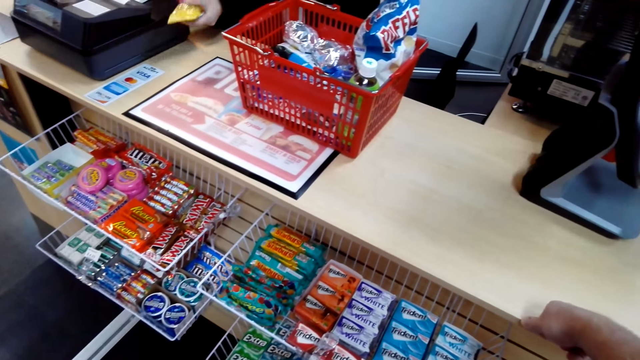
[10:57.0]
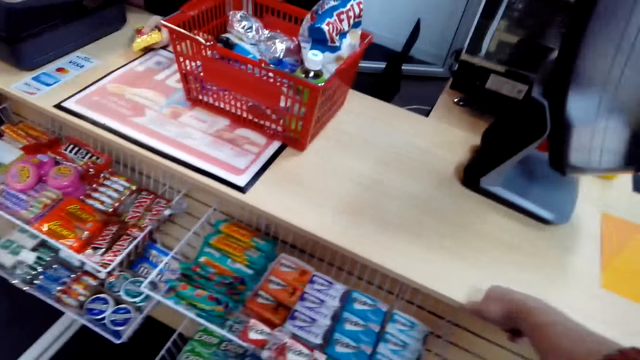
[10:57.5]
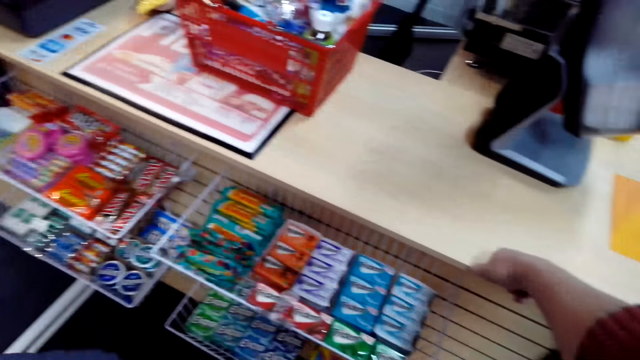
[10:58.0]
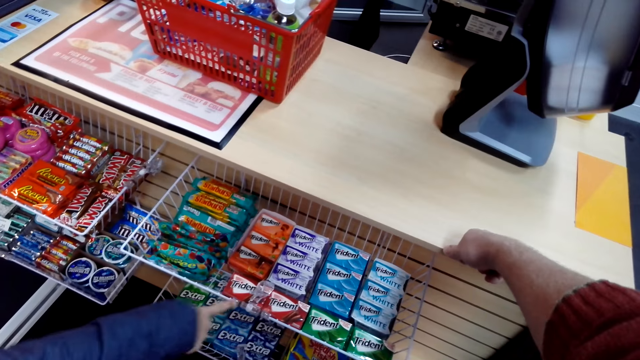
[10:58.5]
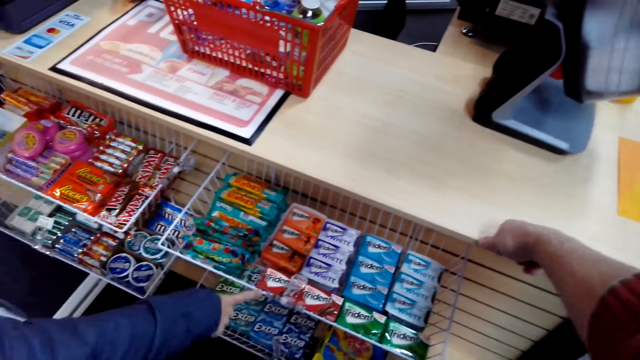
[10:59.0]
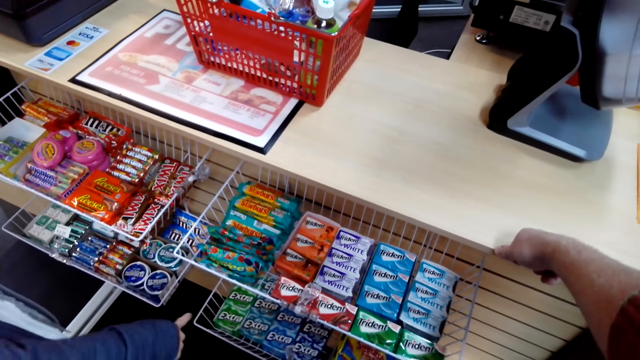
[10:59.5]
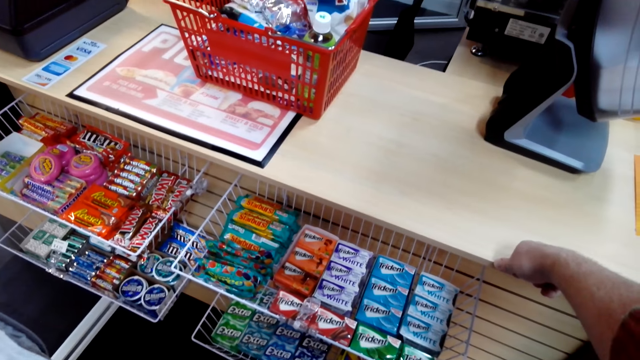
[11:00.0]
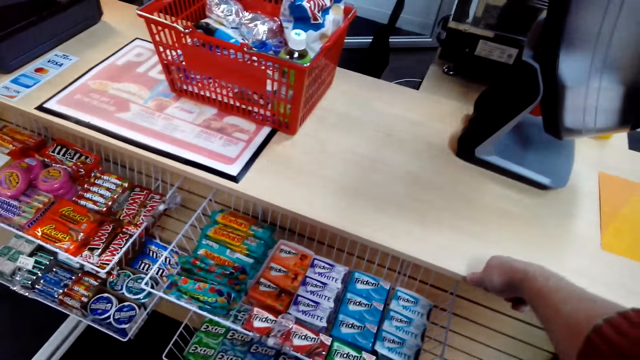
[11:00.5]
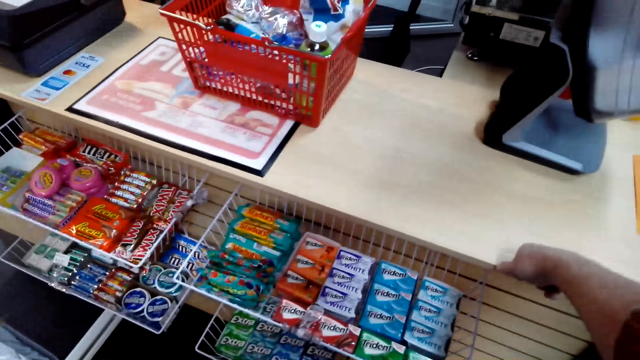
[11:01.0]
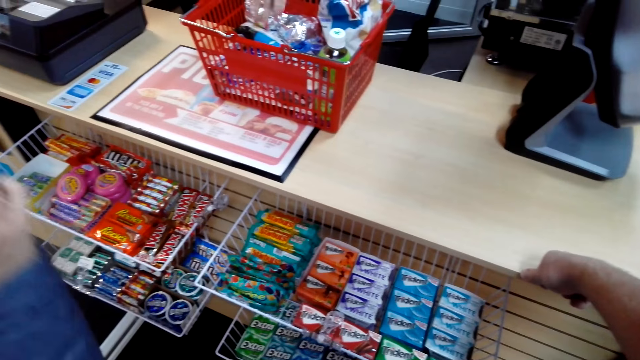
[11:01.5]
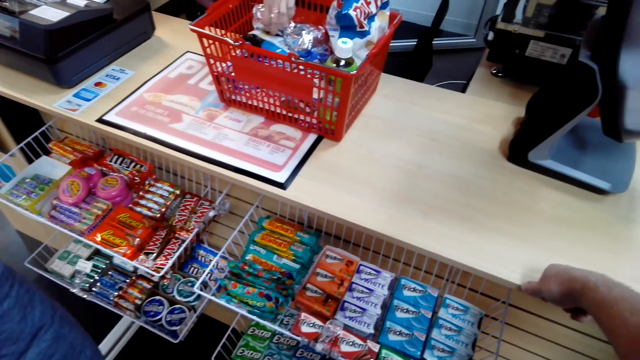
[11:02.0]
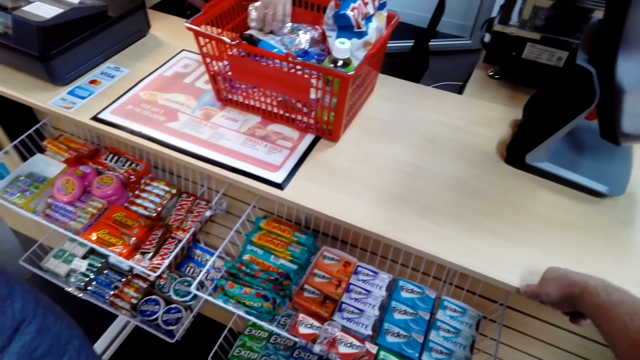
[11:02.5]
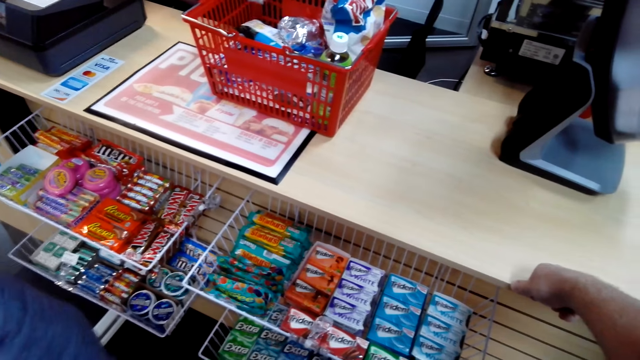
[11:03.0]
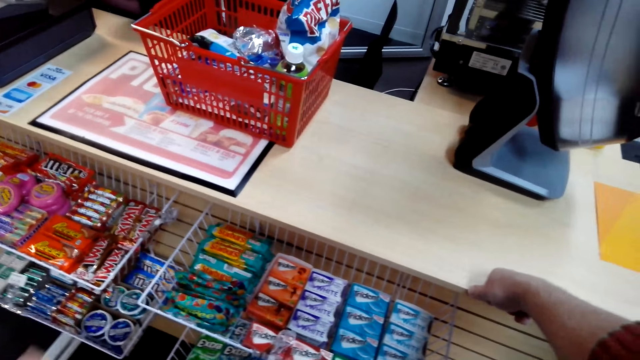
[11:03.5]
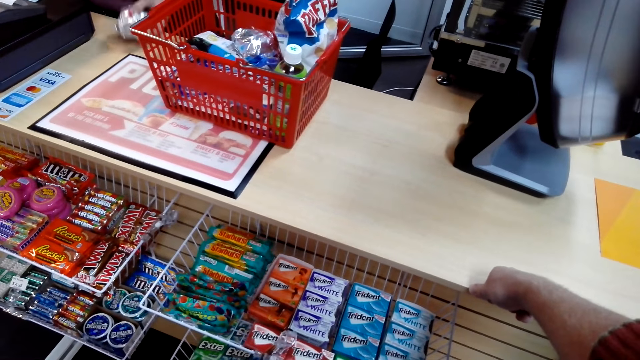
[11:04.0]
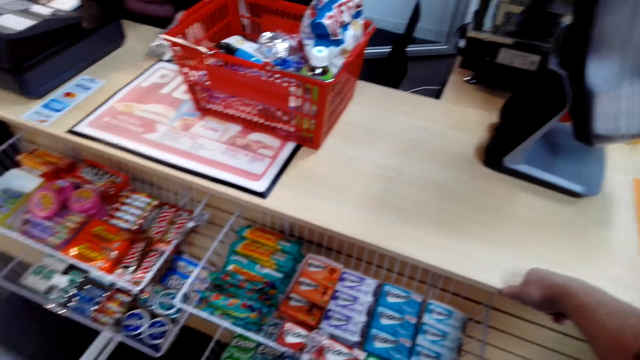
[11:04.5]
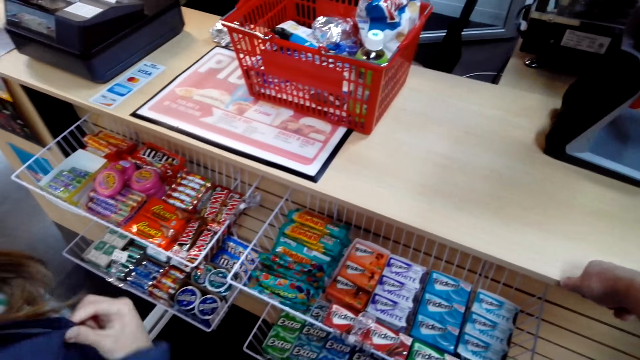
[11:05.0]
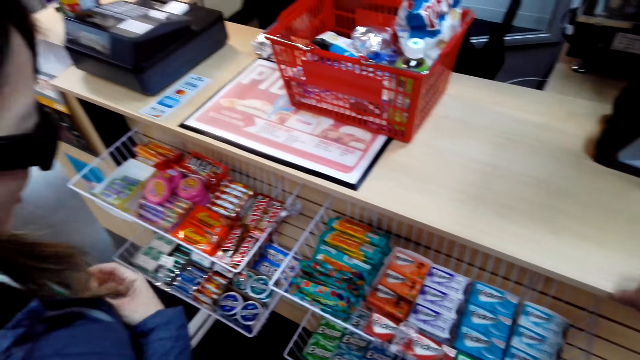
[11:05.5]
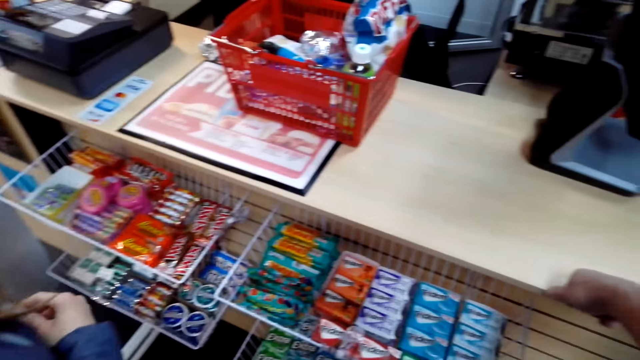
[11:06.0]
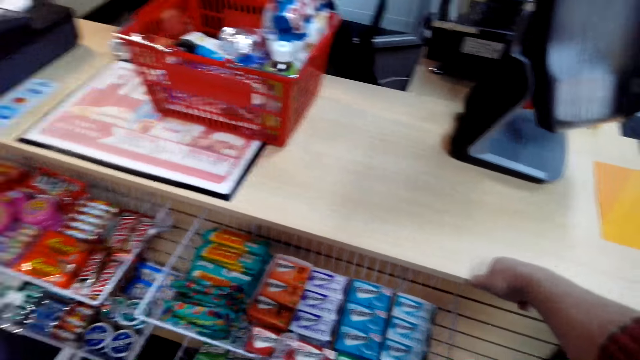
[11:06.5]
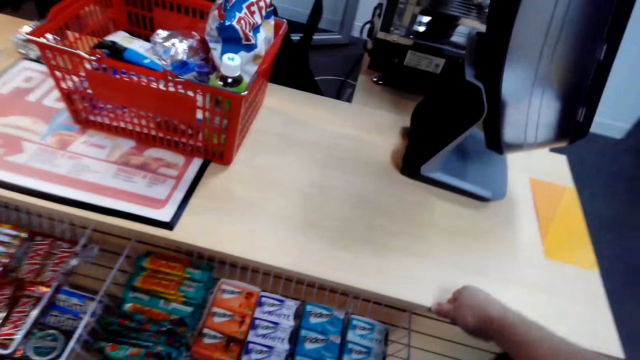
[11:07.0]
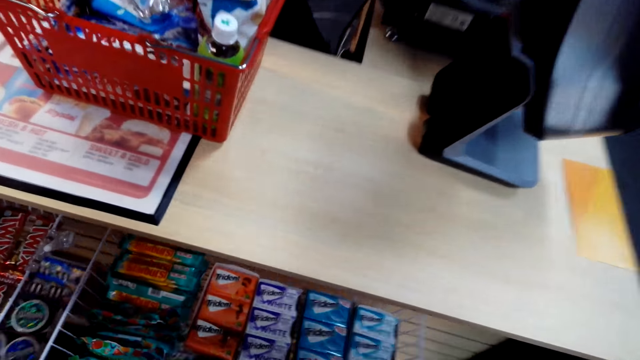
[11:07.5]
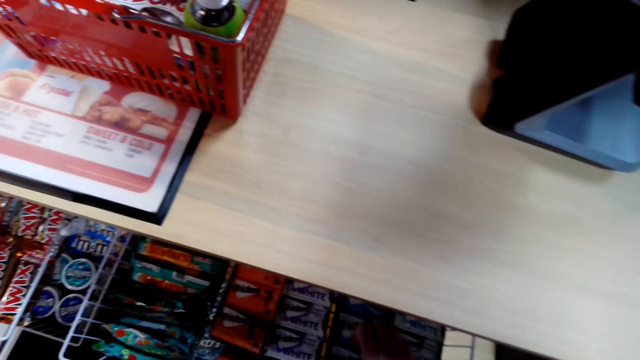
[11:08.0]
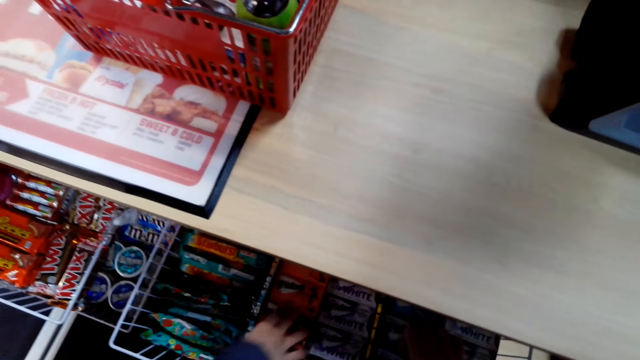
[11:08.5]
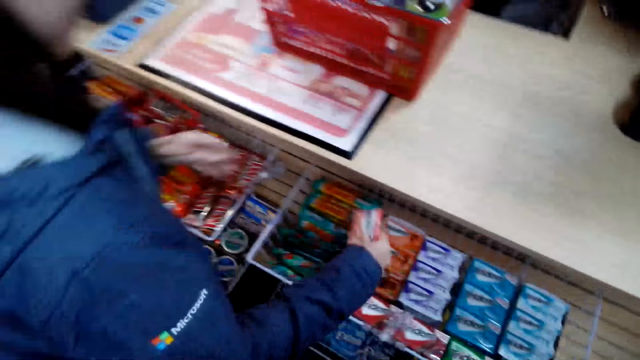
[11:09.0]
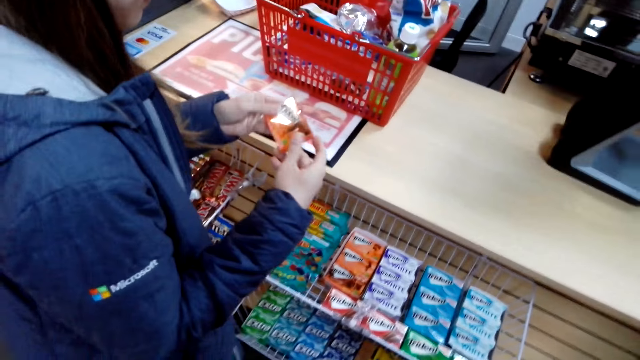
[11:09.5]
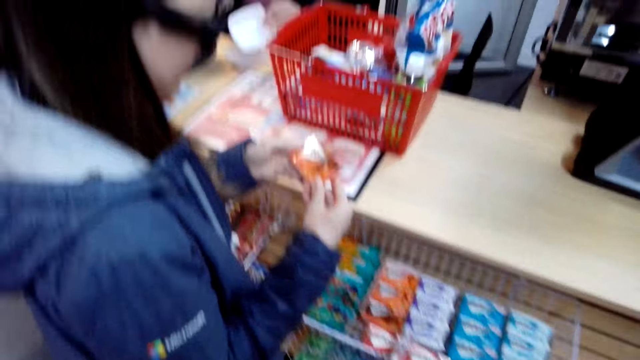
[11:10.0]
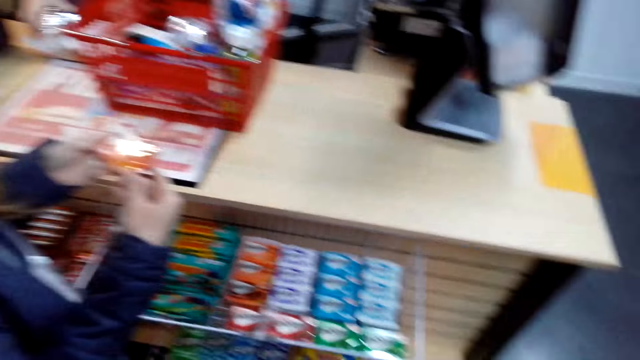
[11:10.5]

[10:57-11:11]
The camera wearer speaks to the first lady. The first lady rests her hand on the desk. The other lady points at an item in the rack and speaks. The camera wearer speaks to the other lady. The first lady dials the cash register. The other lady touches her jacket, speaks to the camera wearer, and takes an item from the rack. The camera wearer speaks to the other lady.

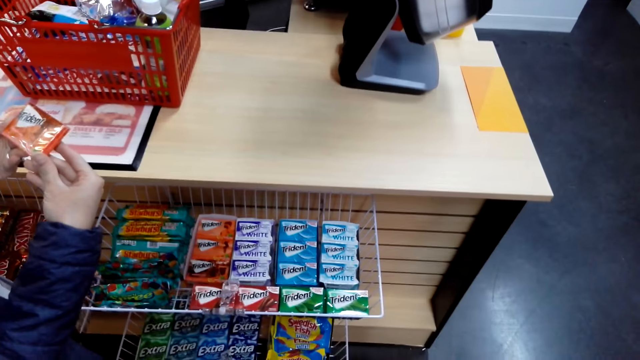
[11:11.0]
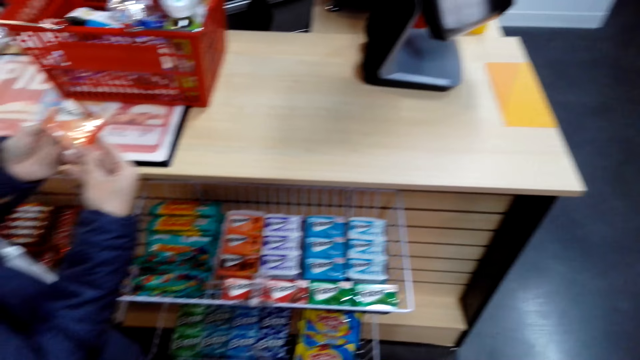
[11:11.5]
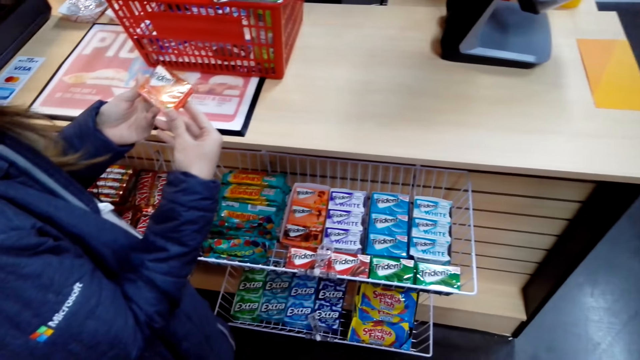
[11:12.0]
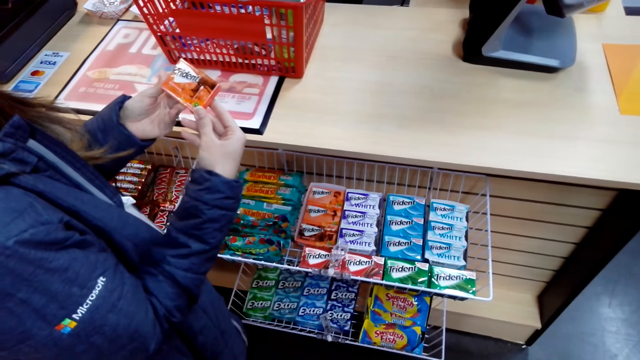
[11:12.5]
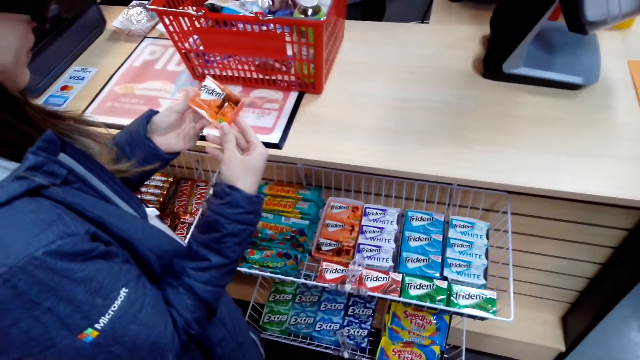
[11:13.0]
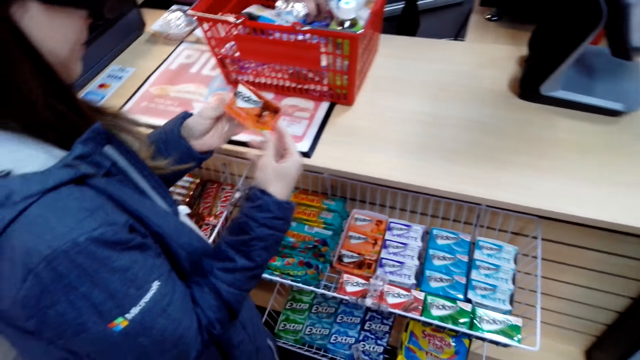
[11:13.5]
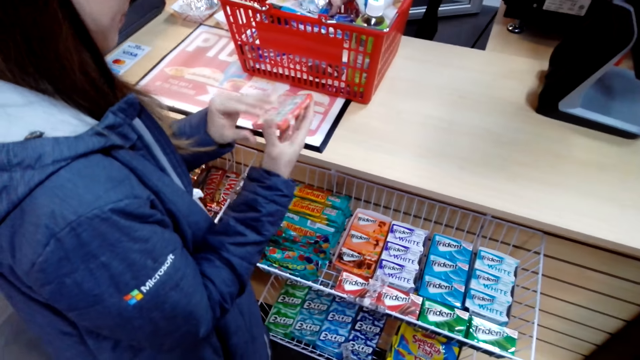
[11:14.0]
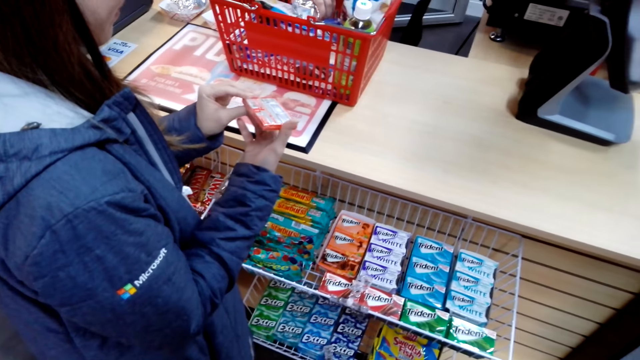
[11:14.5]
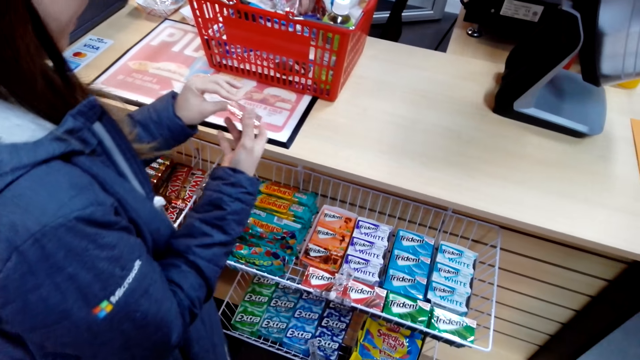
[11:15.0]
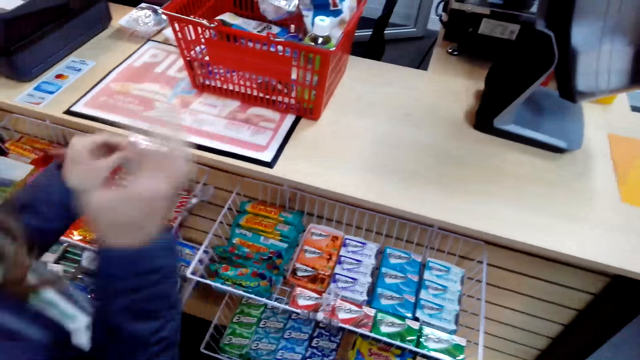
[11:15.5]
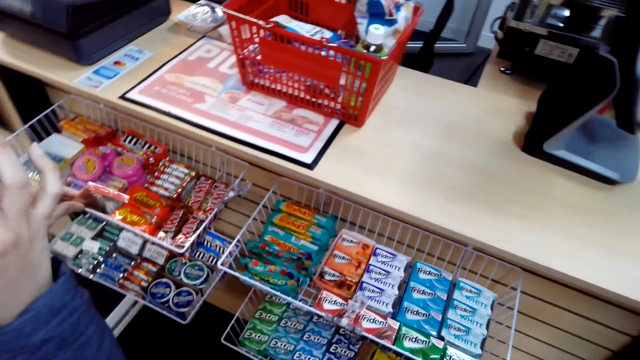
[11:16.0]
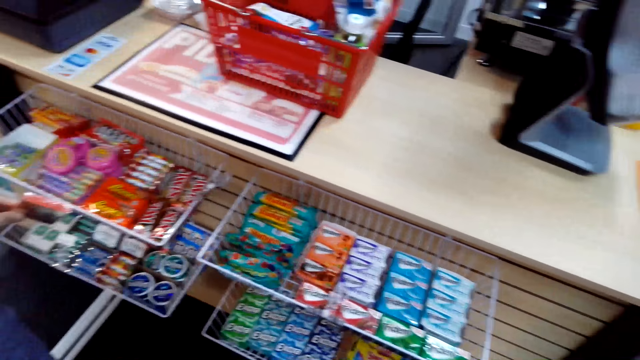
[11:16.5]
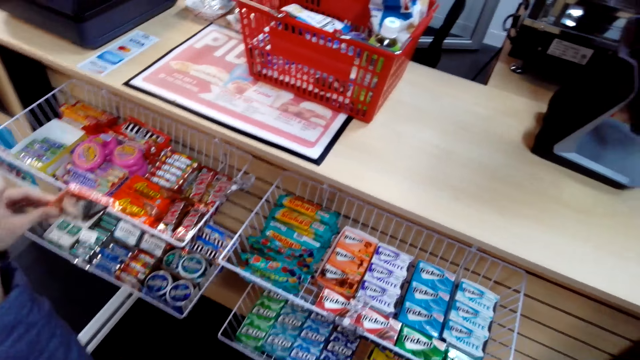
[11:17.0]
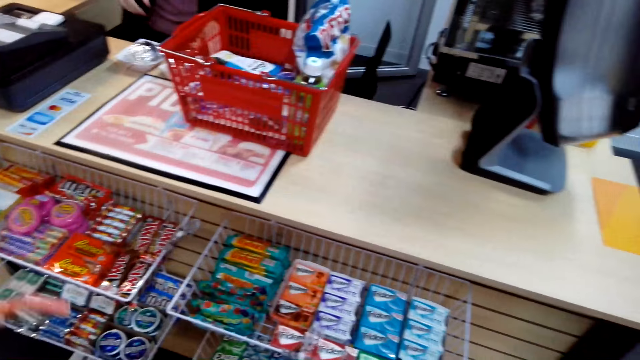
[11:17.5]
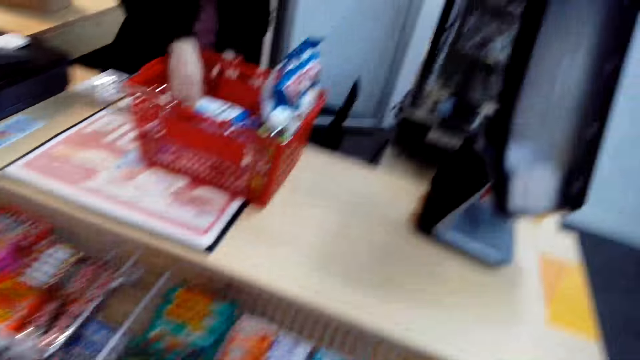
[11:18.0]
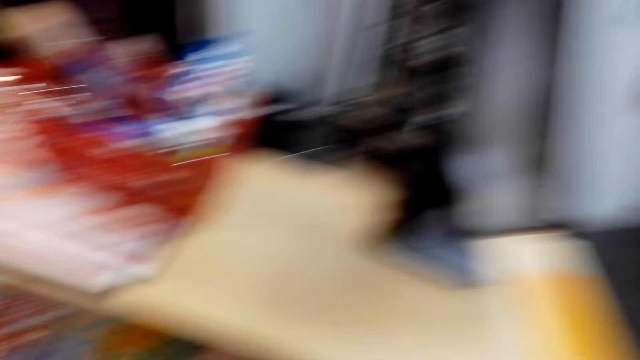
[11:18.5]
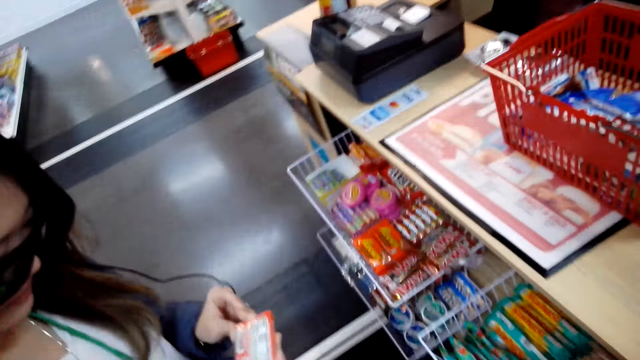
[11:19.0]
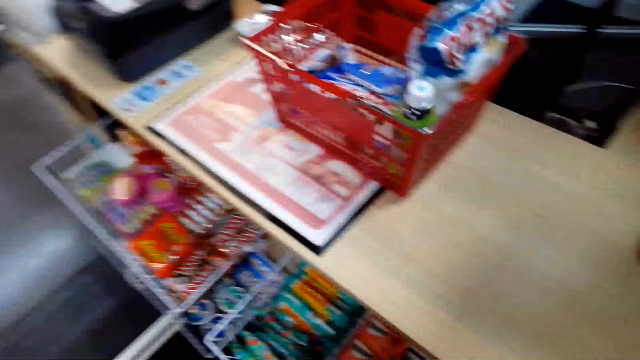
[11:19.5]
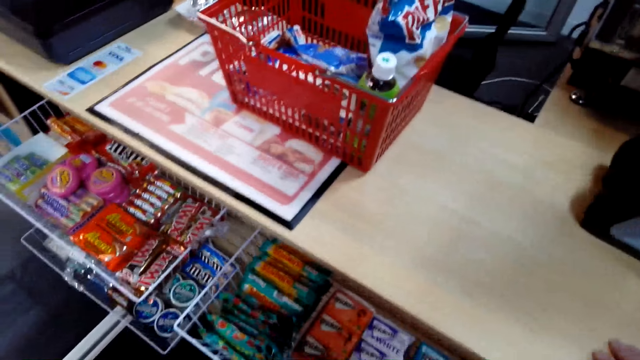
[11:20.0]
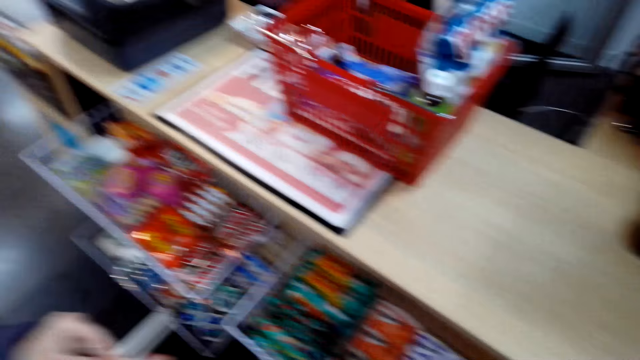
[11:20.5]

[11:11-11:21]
The other lady looks at the item in hand. The camera wearer speaks to the other lady. The first lady picks up an item from the basket. The other lady raises her hand to something. The first lady picks up an item from the basket.
